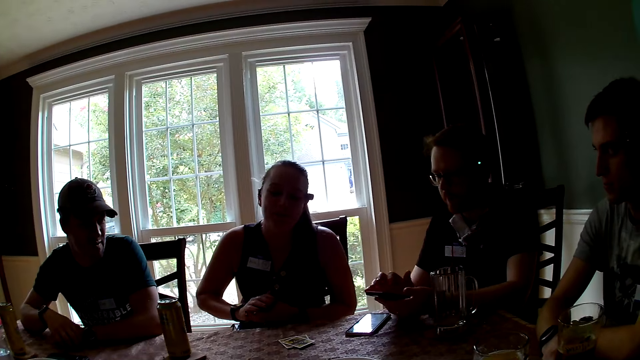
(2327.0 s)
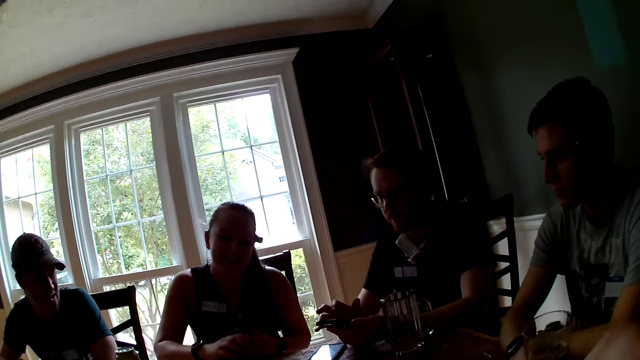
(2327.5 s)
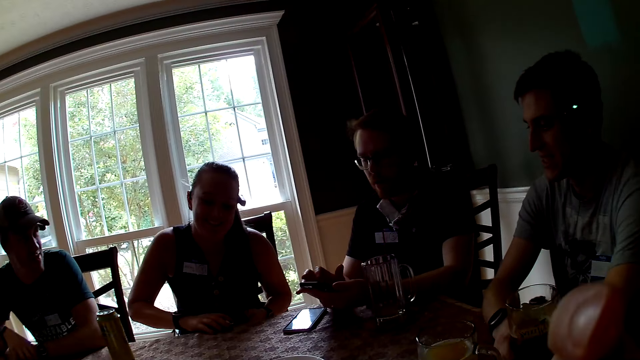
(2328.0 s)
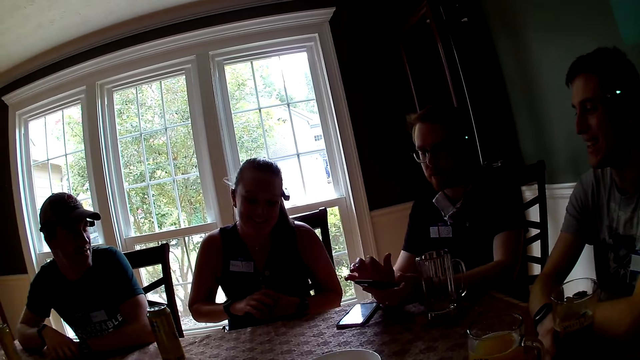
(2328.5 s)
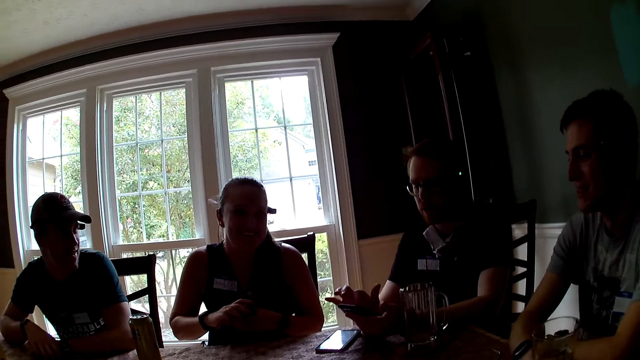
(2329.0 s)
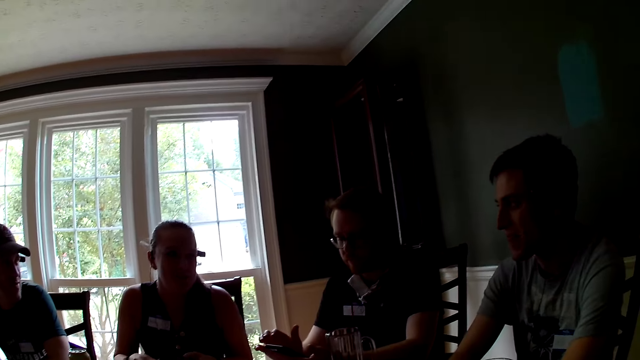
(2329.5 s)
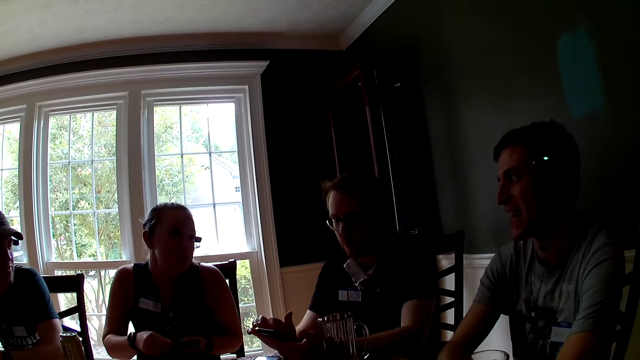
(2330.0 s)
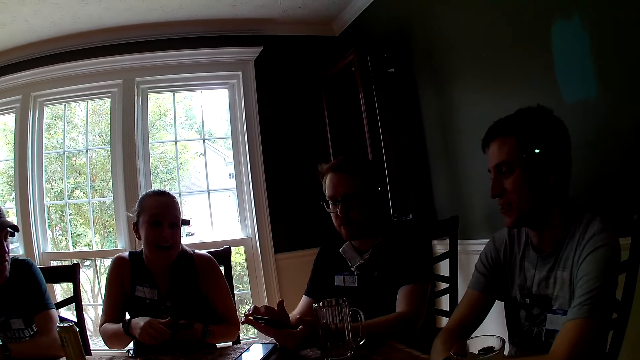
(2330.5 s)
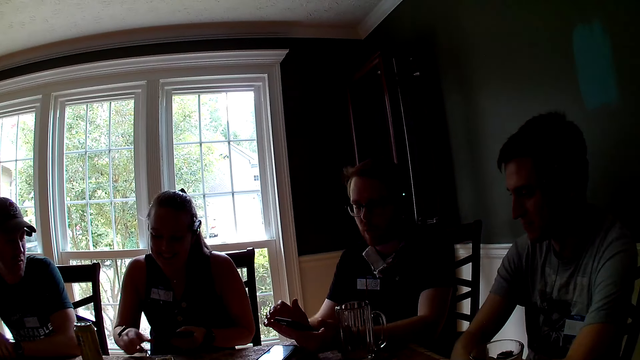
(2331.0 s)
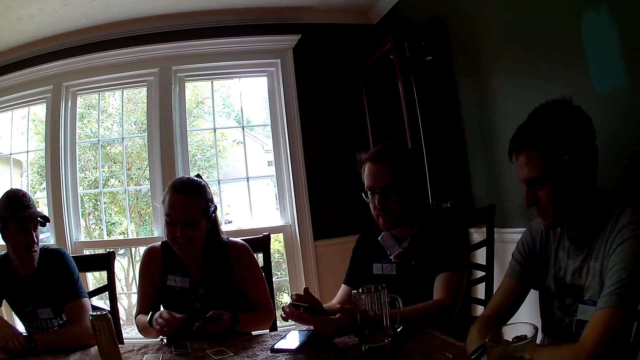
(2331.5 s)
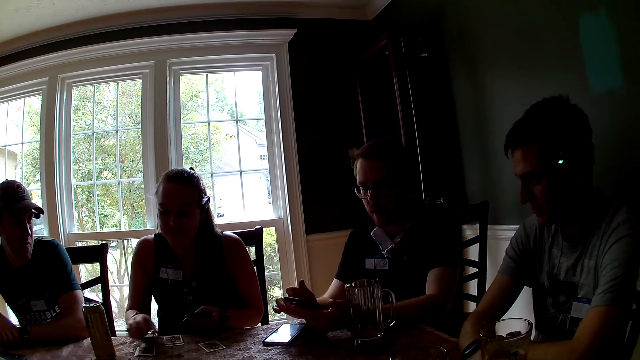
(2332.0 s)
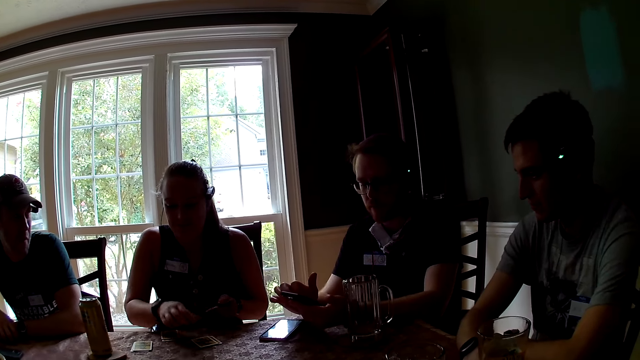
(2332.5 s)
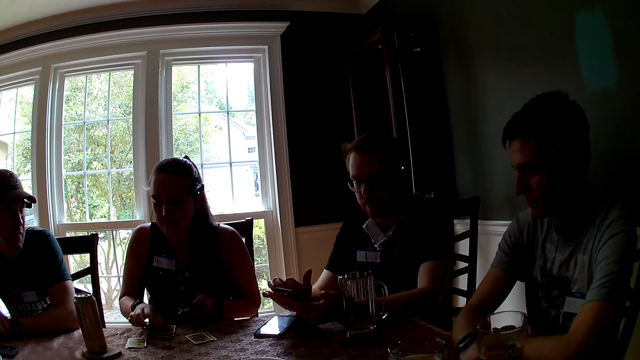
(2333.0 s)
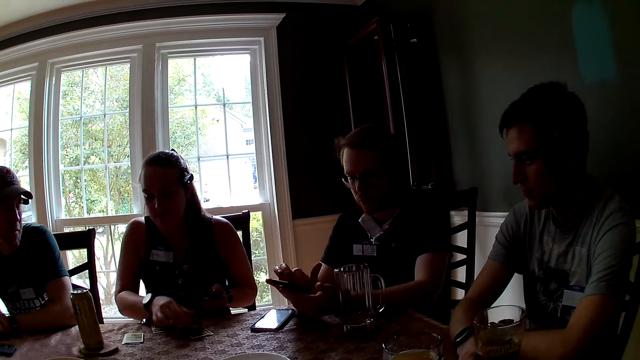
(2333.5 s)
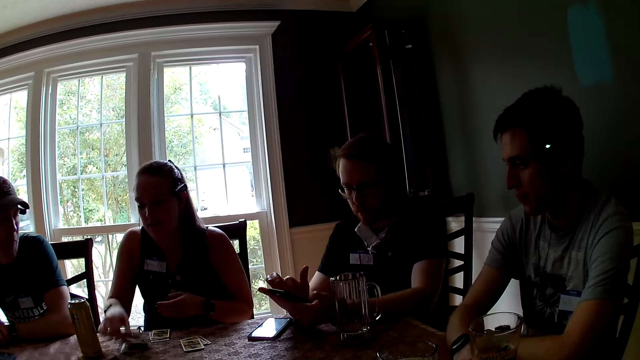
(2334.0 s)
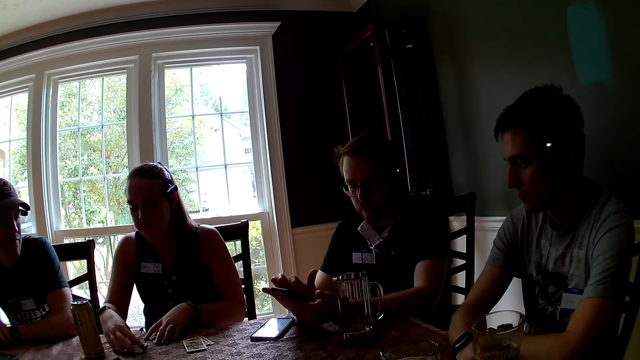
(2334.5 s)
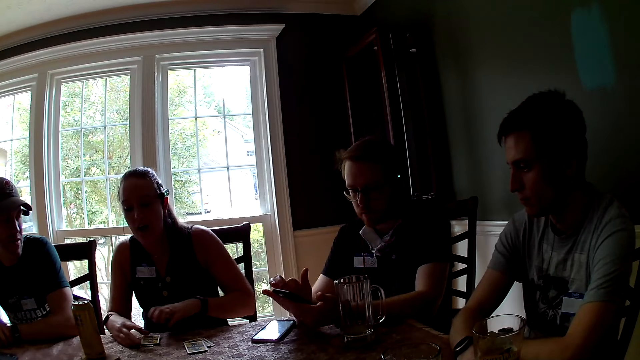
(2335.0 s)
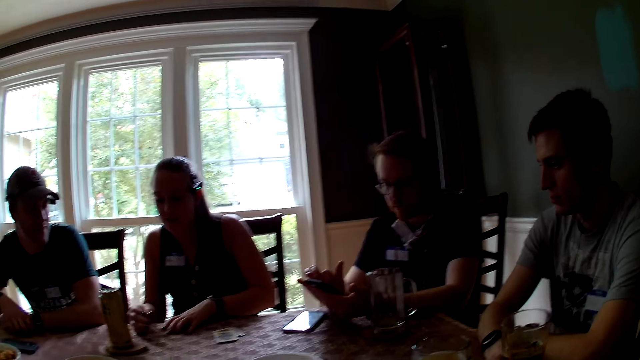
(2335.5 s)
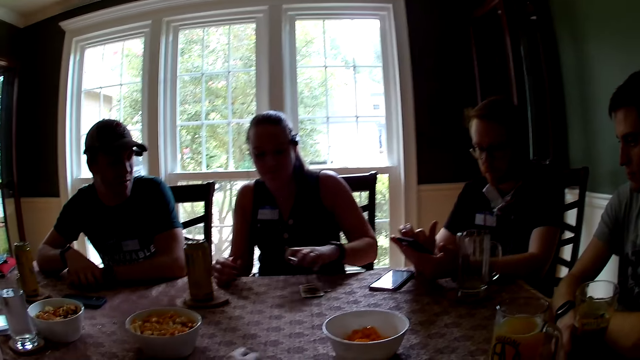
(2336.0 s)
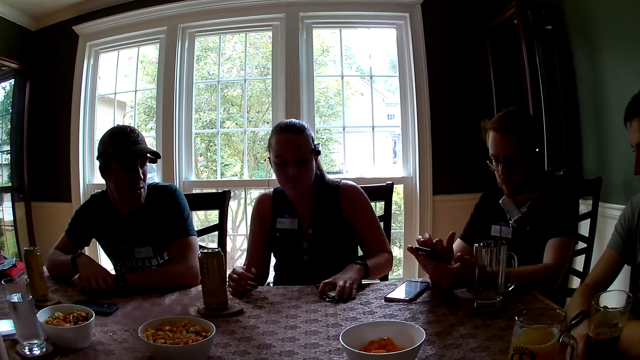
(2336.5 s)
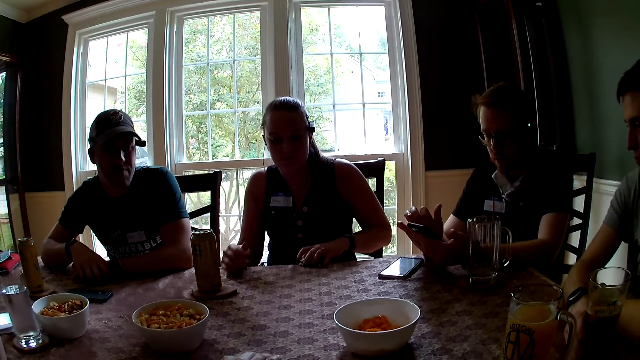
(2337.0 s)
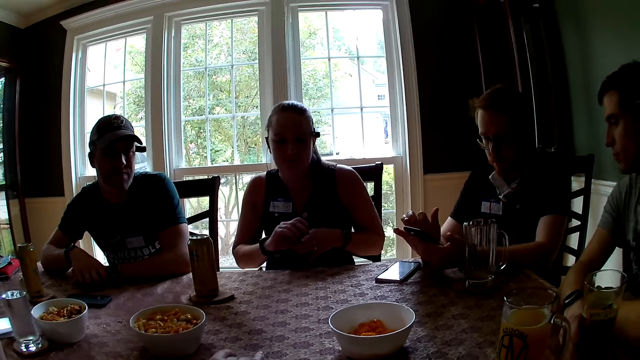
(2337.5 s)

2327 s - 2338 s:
The camera wearer eats some chips in her right hand. She moves her hand. She looks around. A woman puts cards on the table. The woman picks up the cards on the table. Another woman arranges some coins with her right hand.

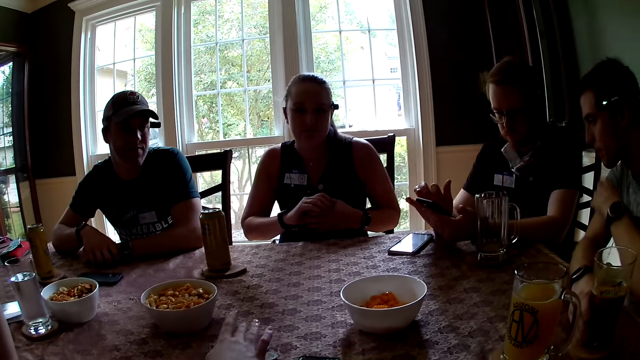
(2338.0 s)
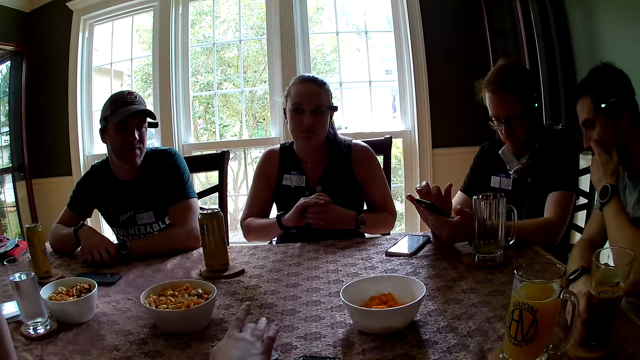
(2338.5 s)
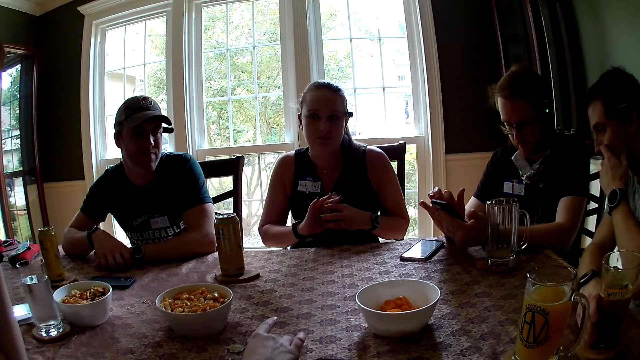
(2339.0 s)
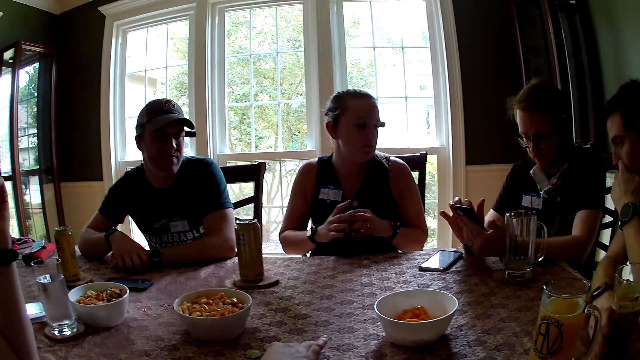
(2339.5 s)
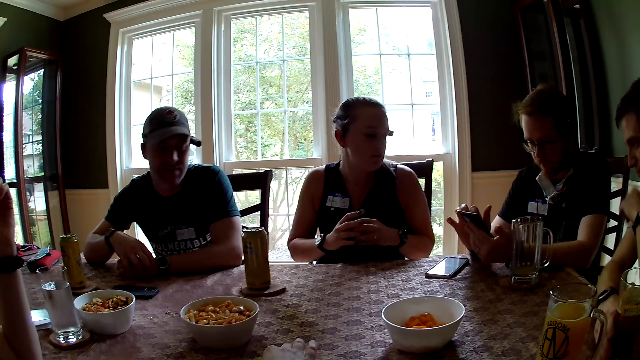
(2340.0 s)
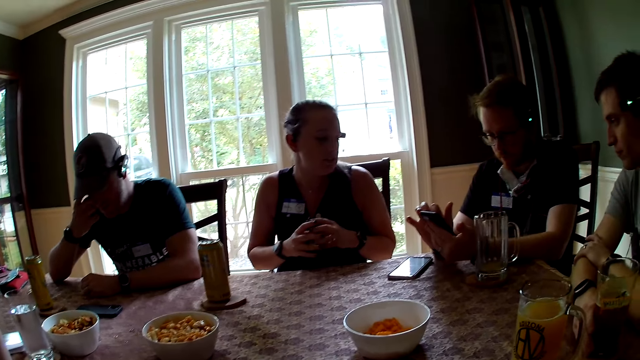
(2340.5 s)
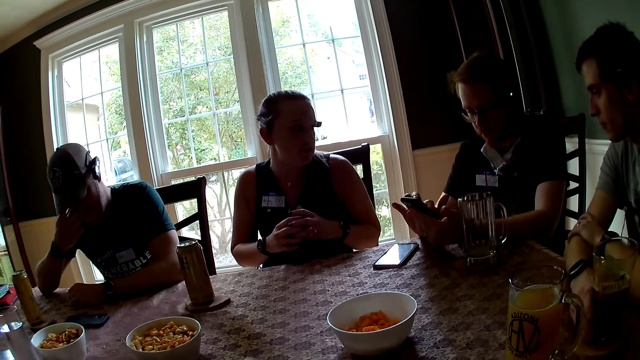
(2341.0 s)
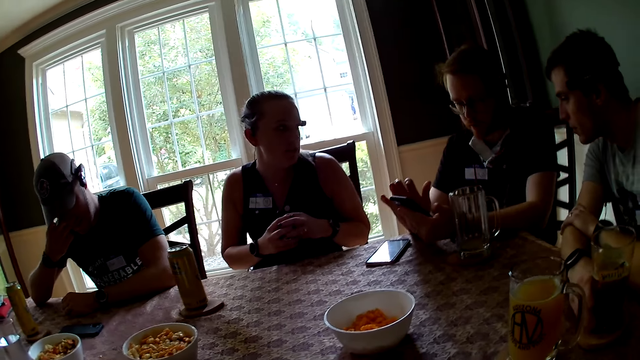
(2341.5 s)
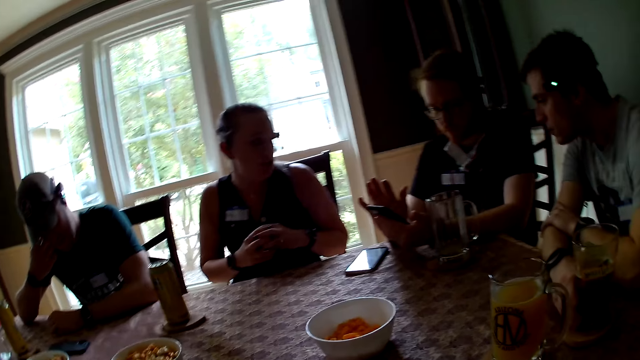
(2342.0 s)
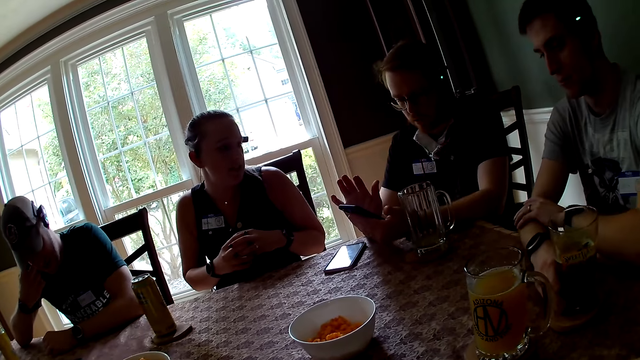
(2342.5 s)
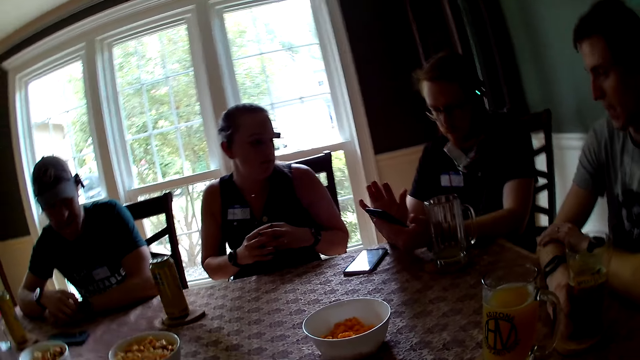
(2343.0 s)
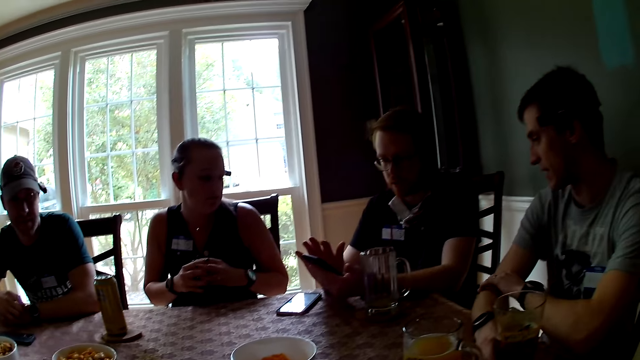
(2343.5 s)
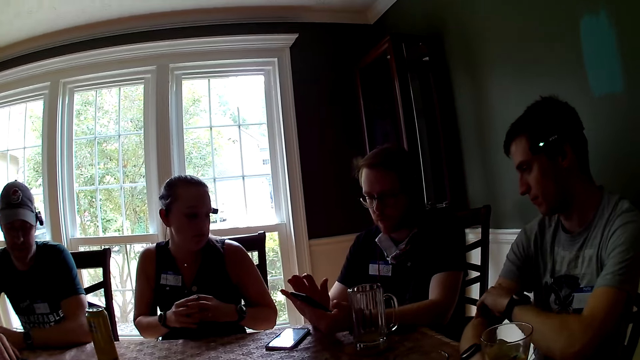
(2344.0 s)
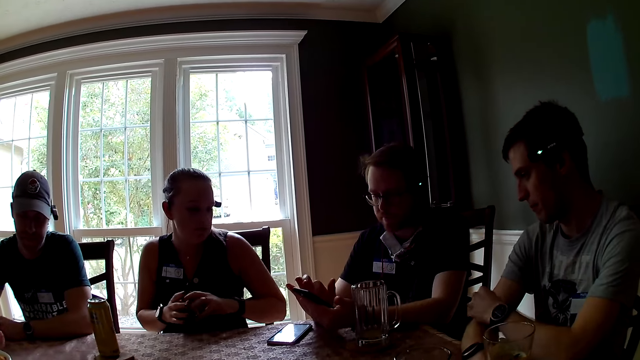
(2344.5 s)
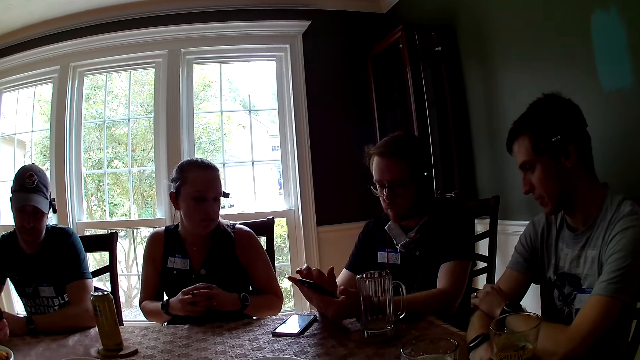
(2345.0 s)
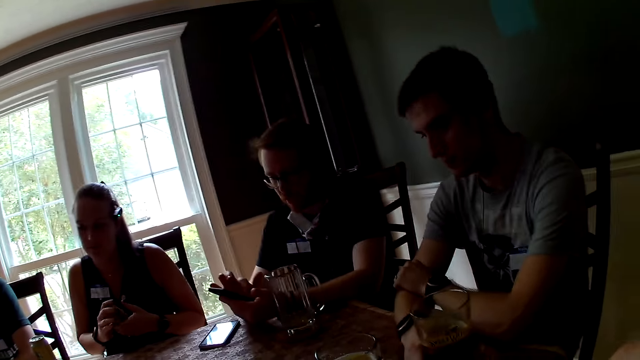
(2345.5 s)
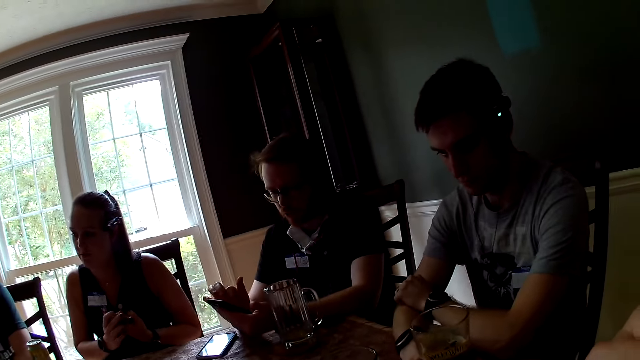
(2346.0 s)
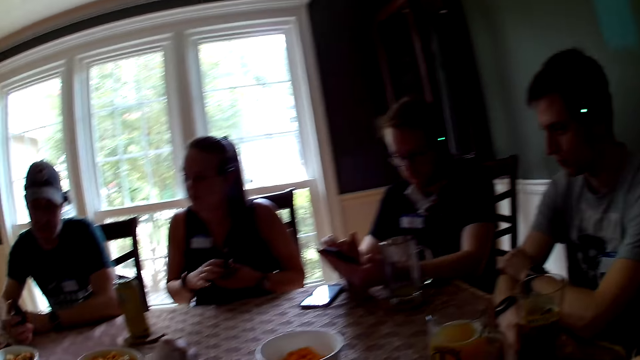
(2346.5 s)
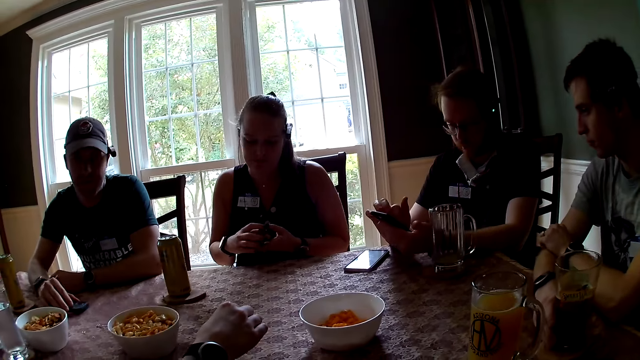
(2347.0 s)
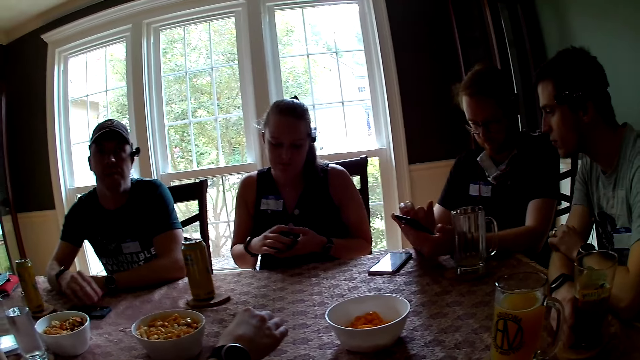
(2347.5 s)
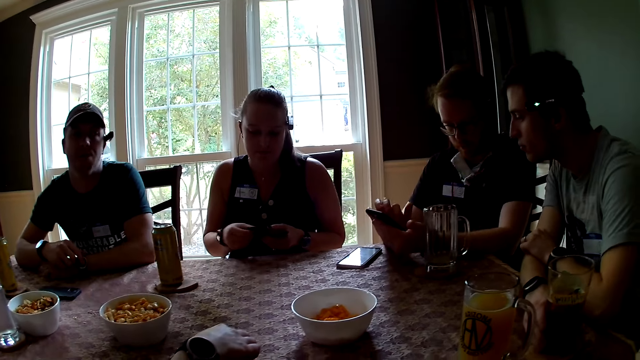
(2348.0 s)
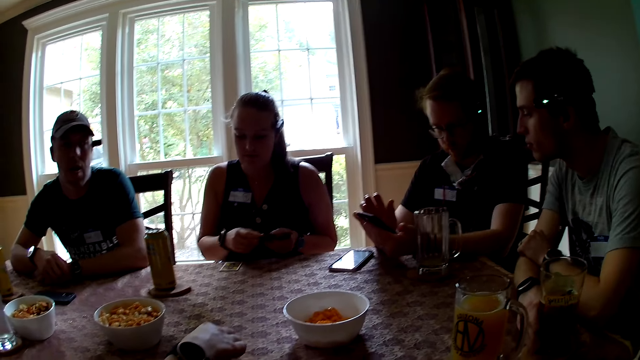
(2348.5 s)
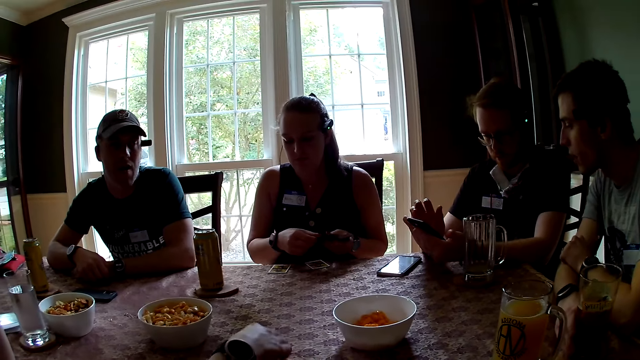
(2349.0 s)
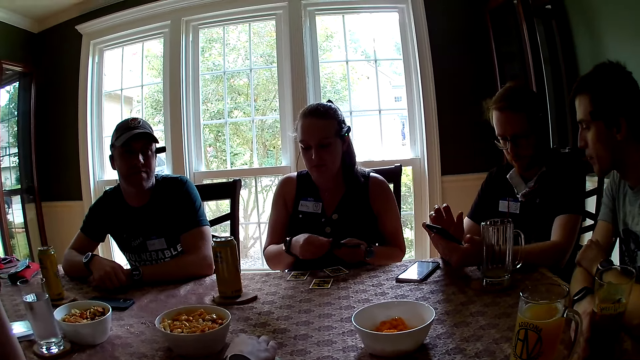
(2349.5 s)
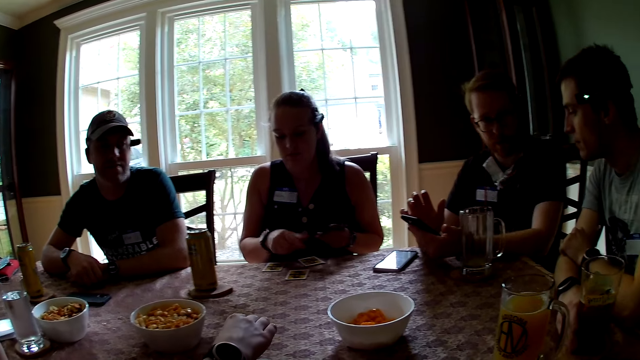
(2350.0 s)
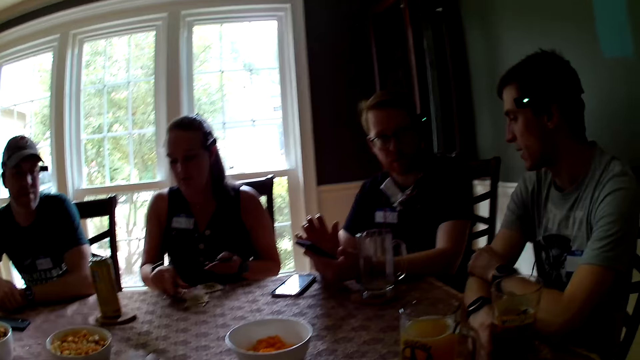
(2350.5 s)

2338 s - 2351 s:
A man touches his face with his left hand. A woman moves cards. Another woman looks around. Another man touches his face with his right hand and scratches his face. The first man moves around. The other man picks up a phone. The camera wearer eats some chips in her right hand. She moves her hand. She looks around. The other man puts the phone on the table. The first woman puts the cards on the table. The other woman looks around.
